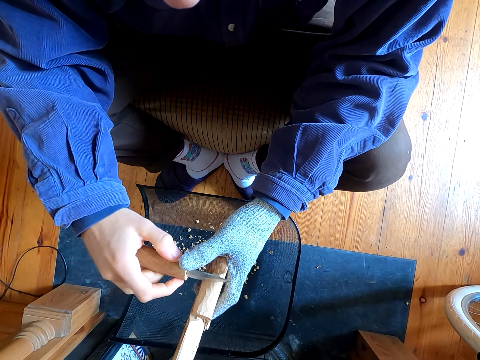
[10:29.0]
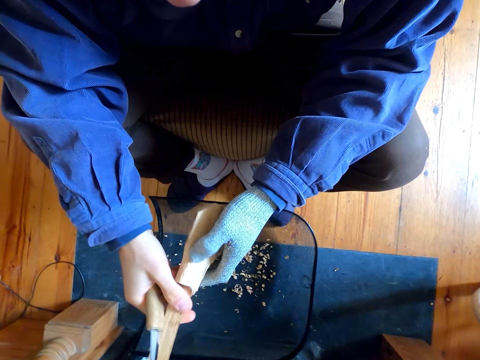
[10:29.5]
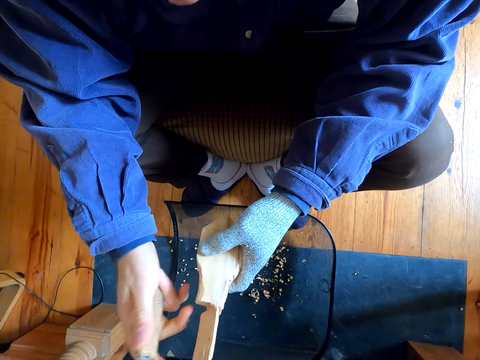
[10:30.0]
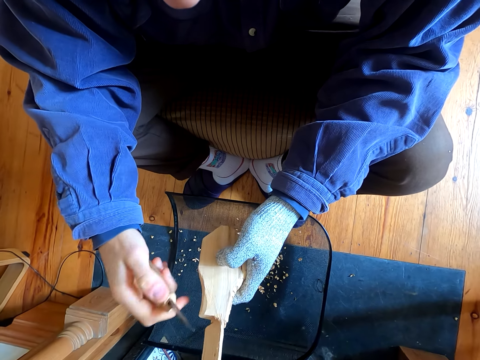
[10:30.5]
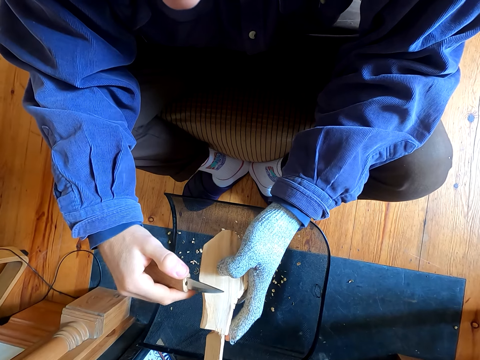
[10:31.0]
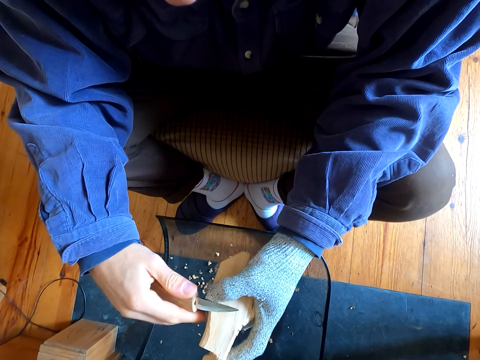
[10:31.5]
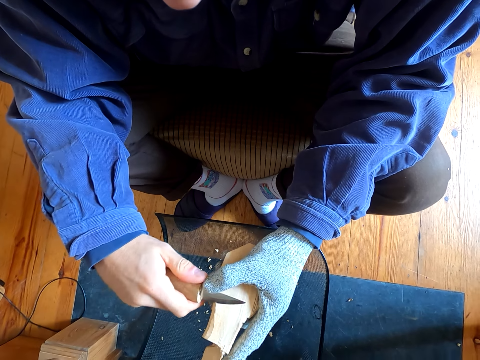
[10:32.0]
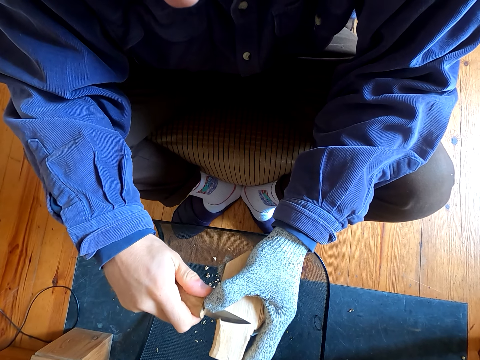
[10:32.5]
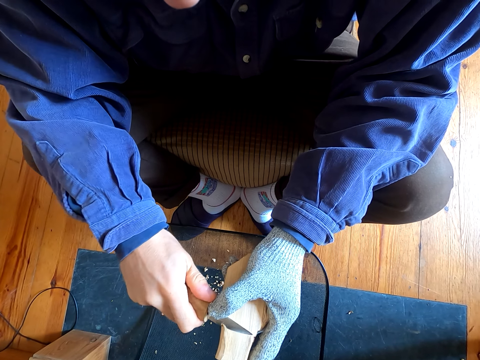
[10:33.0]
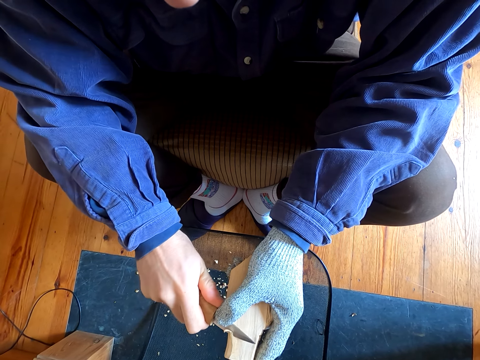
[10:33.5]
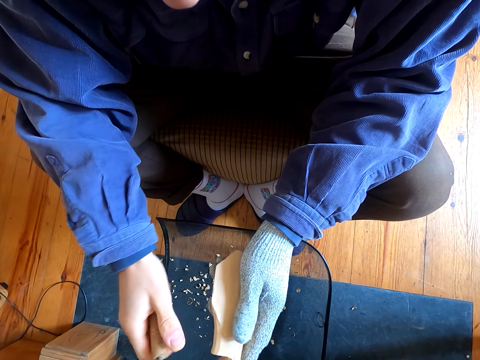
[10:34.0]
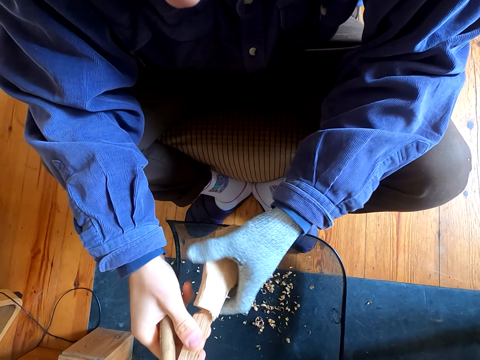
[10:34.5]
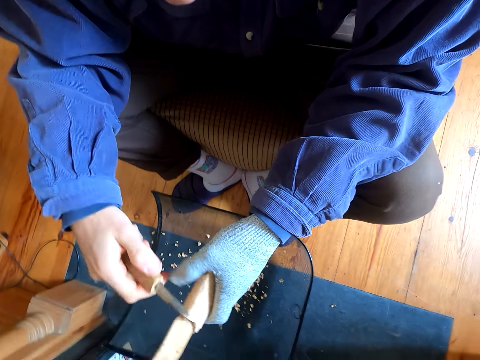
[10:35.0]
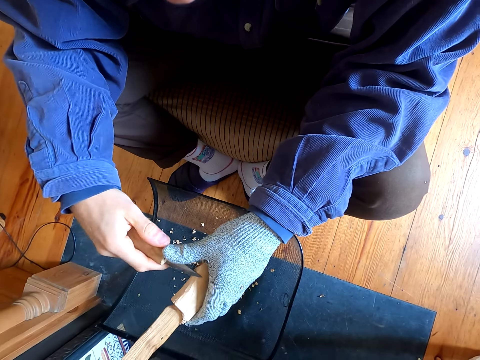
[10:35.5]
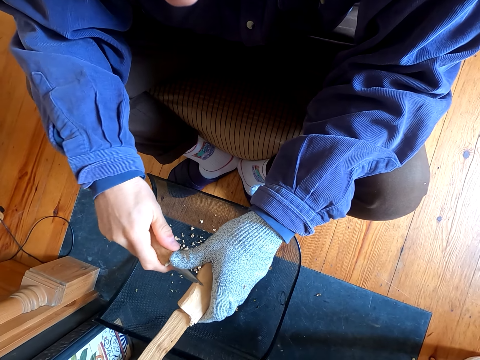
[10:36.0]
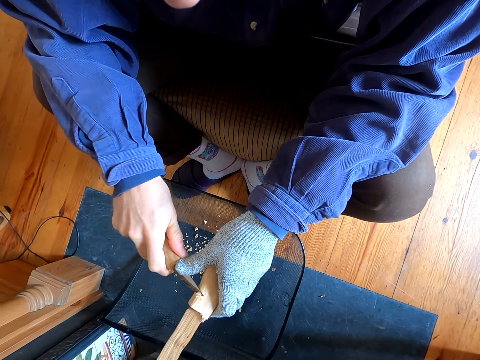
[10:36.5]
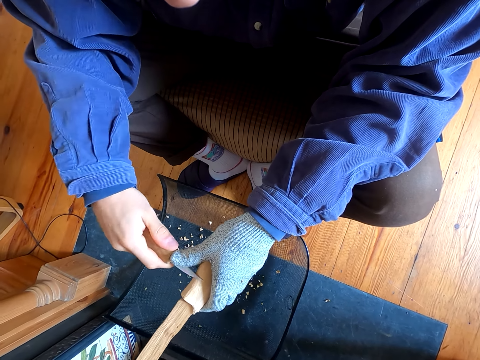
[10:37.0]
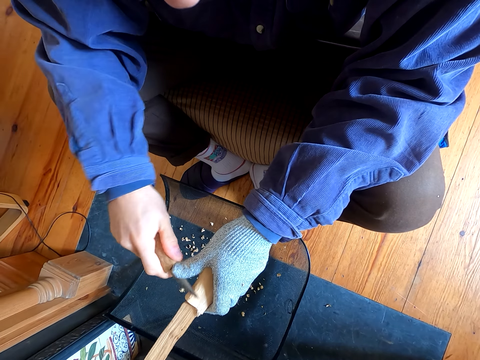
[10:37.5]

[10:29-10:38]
The camera wearer stares at the wood and the knife. They remove the outer layers of the wood with the knife.

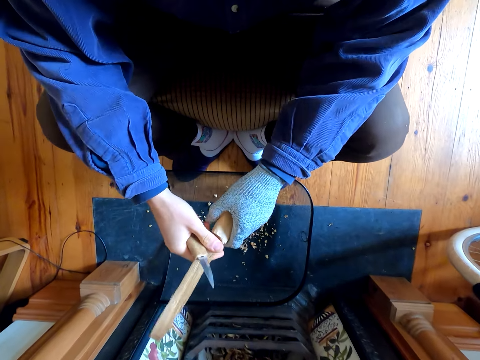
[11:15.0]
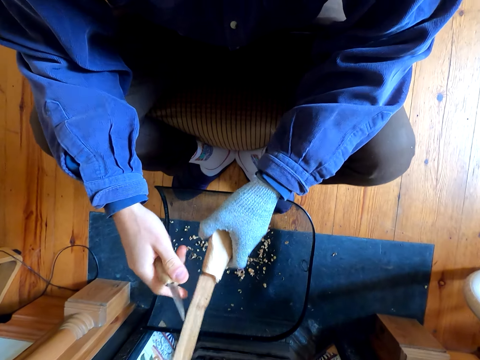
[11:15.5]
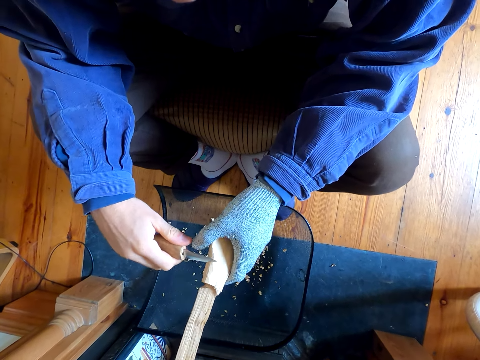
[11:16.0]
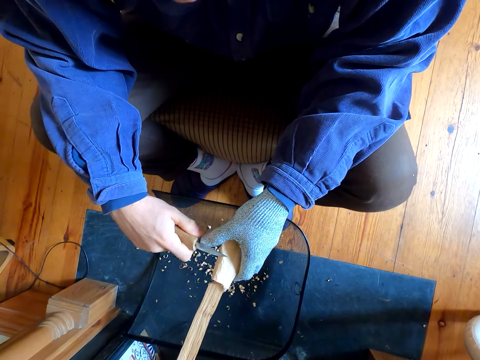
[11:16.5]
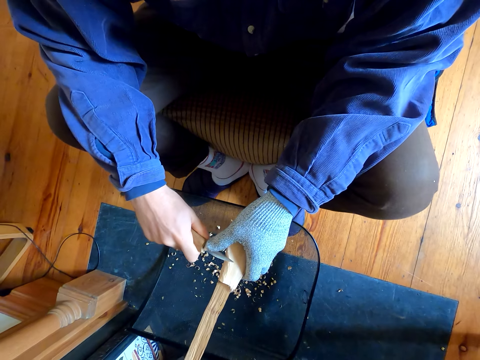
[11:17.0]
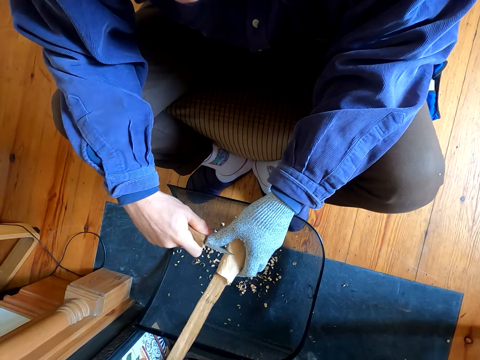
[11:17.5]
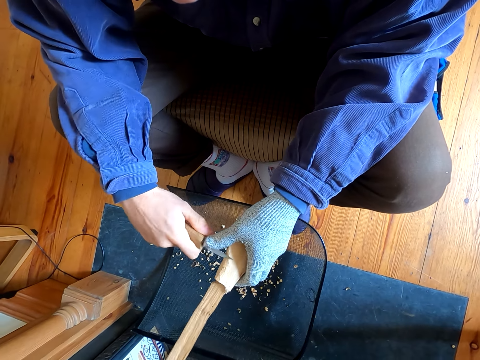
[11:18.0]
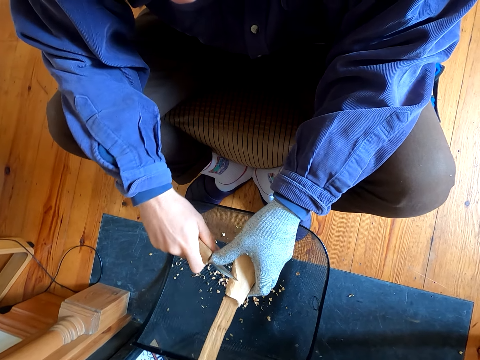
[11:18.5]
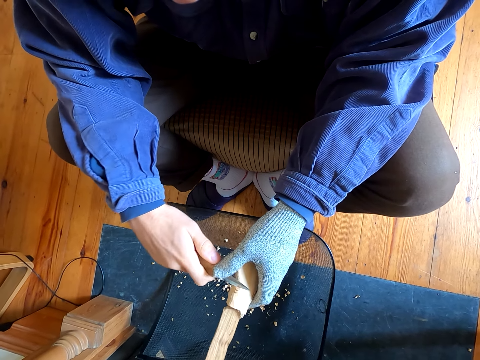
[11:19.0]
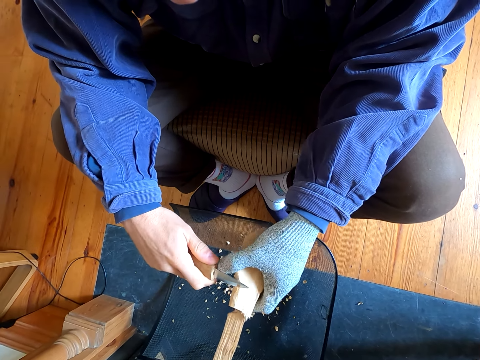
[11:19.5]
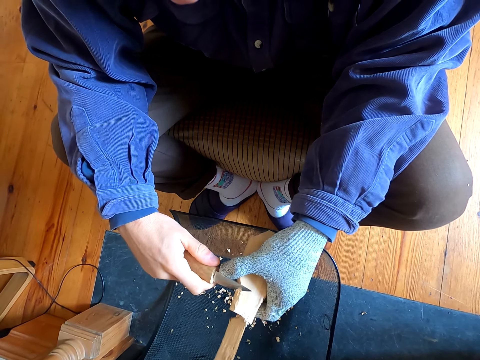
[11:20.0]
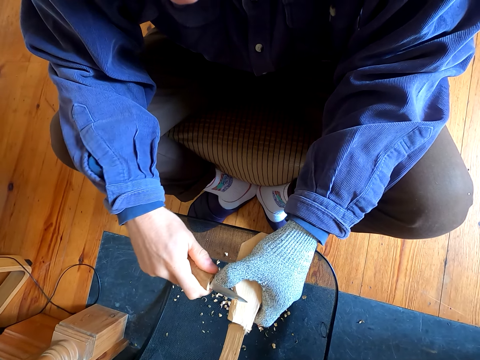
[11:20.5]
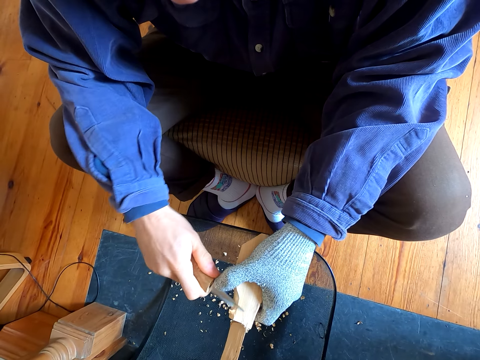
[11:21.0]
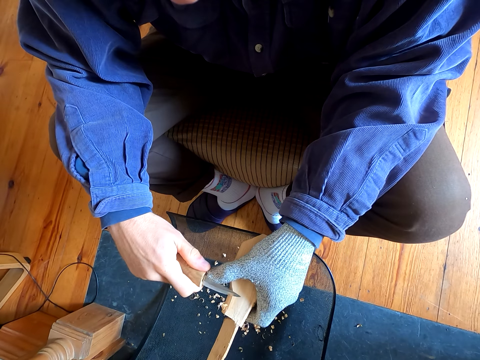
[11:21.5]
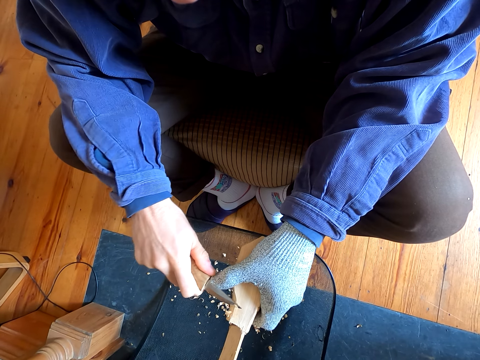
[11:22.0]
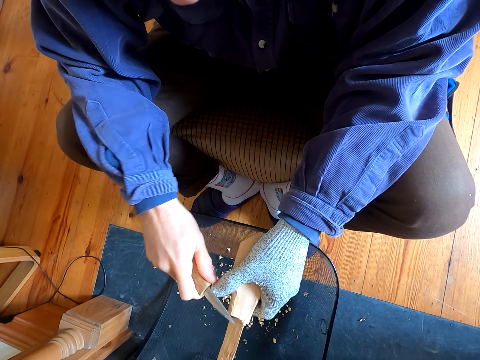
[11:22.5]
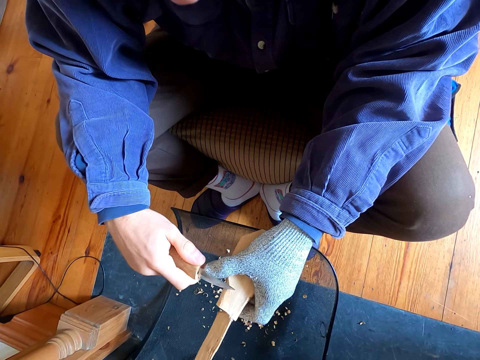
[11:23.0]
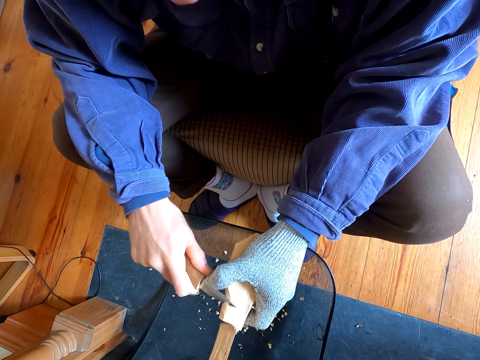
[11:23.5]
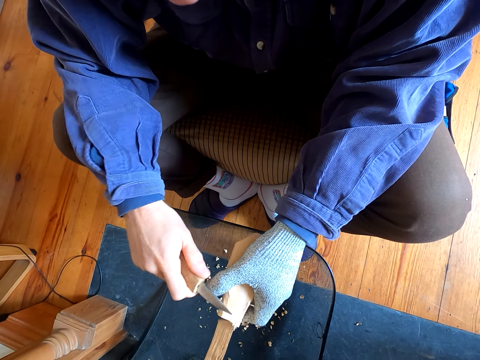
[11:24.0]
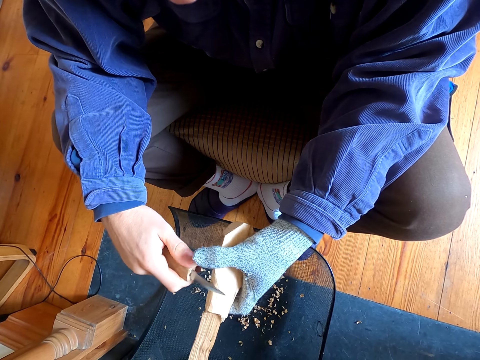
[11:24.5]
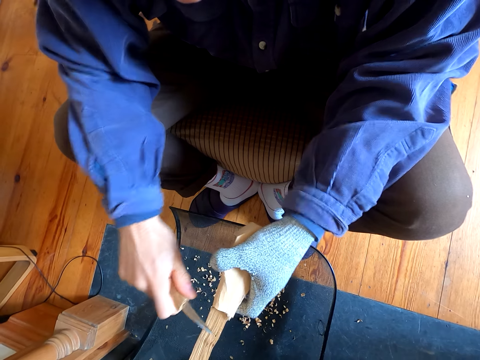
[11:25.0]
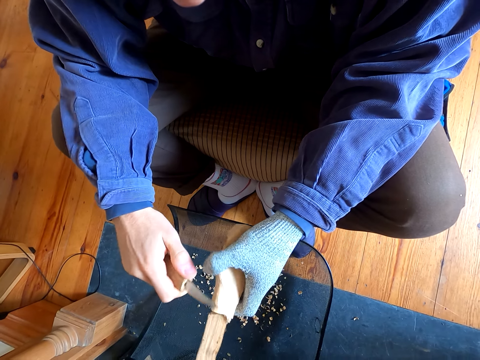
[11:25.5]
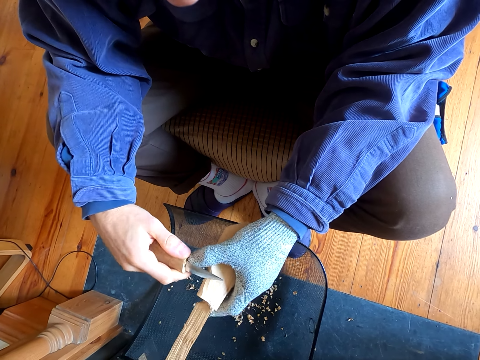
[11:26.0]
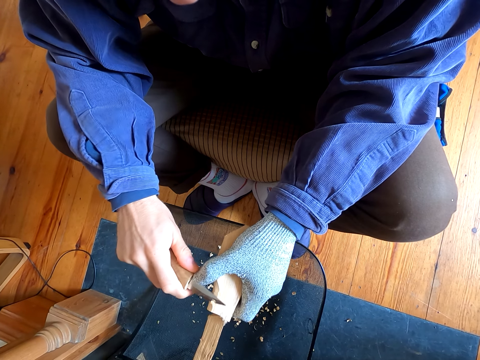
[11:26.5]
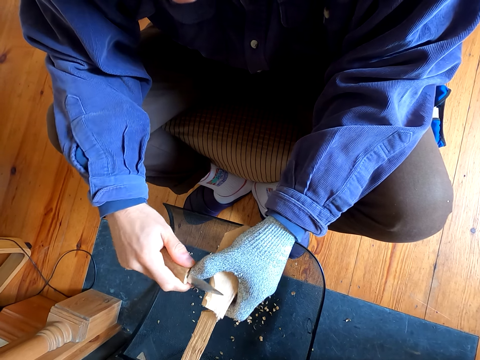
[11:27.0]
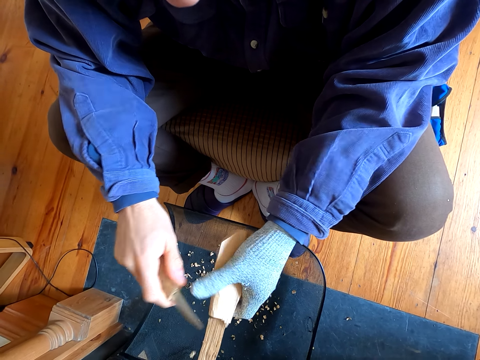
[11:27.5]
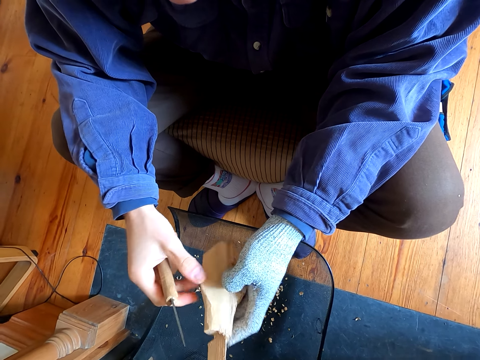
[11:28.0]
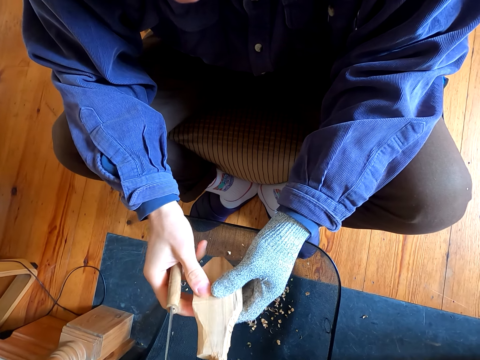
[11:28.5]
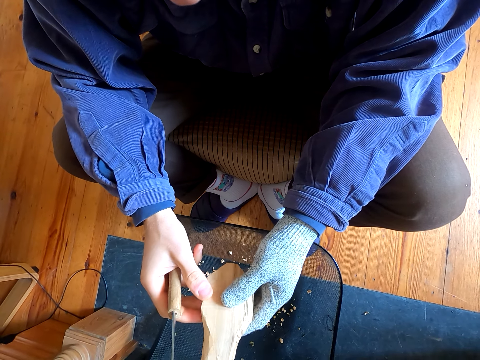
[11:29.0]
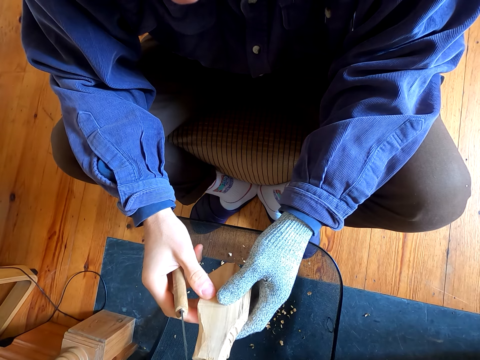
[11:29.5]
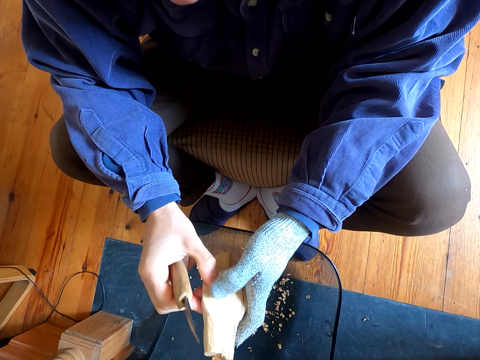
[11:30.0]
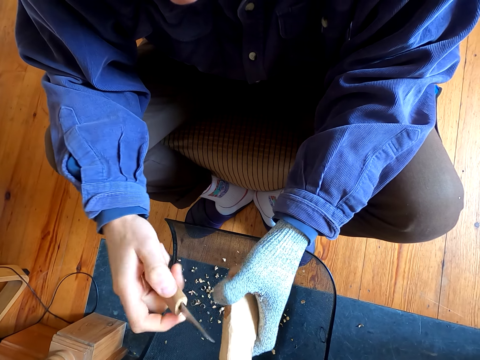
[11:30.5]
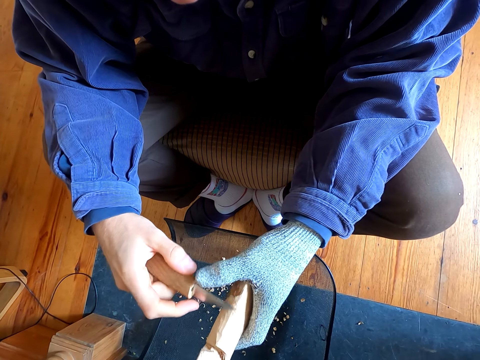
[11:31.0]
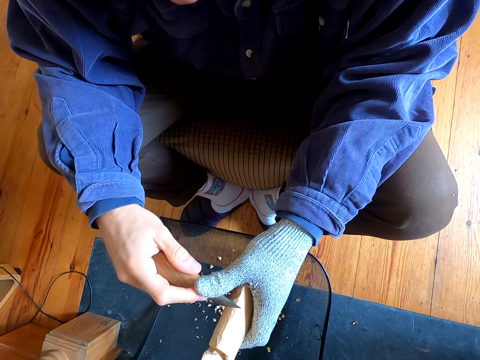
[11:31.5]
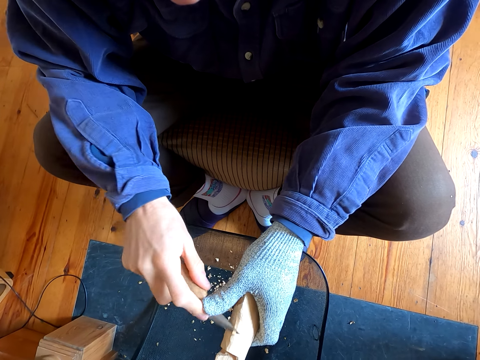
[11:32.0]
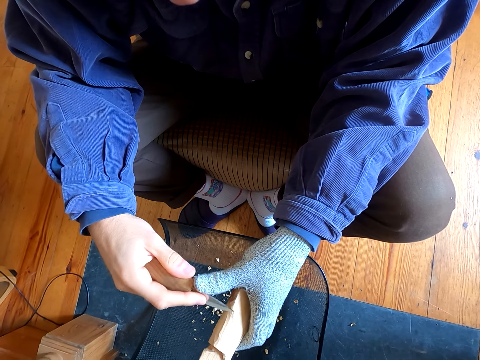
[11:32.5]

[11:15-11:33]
The camera wearer removes the outer layers of the wood with a knife. They cut the wood with the knife. They touch the wood. They remove the outer layers of the wood with the knife.
